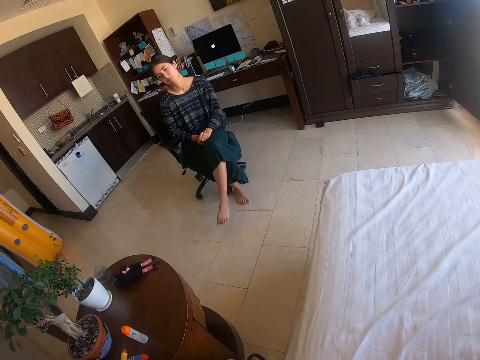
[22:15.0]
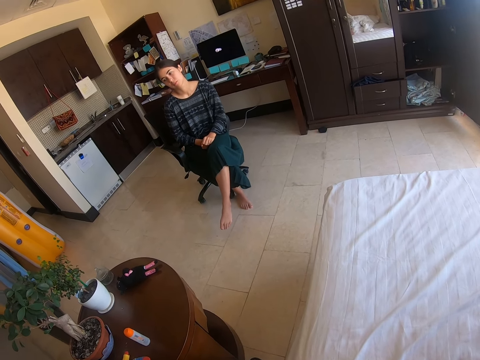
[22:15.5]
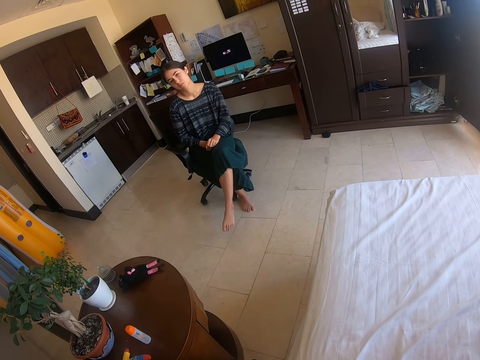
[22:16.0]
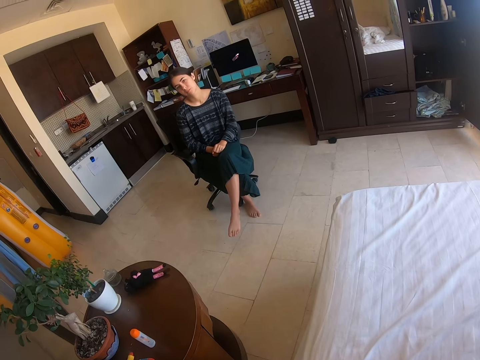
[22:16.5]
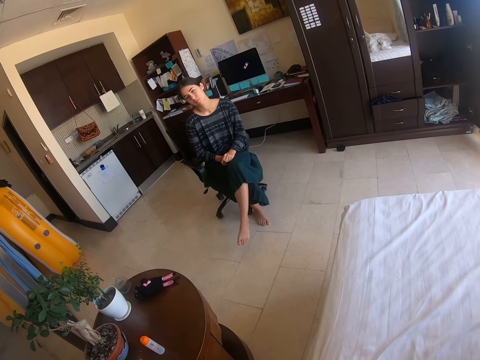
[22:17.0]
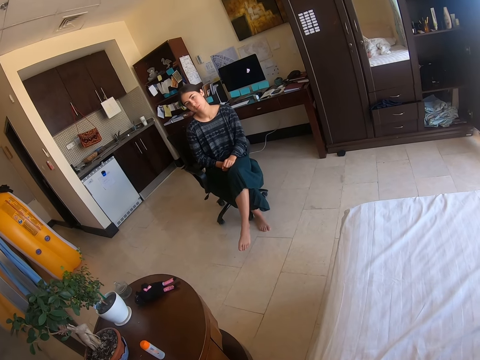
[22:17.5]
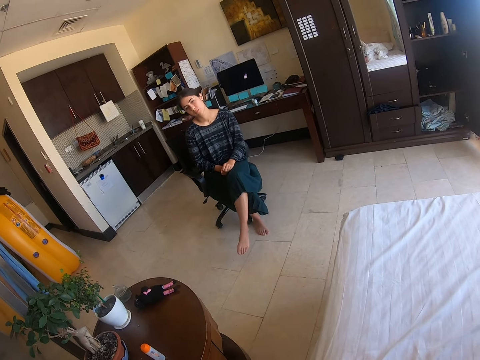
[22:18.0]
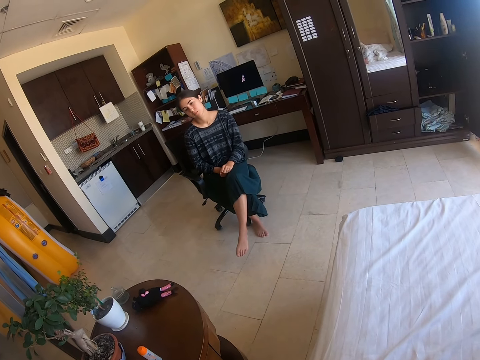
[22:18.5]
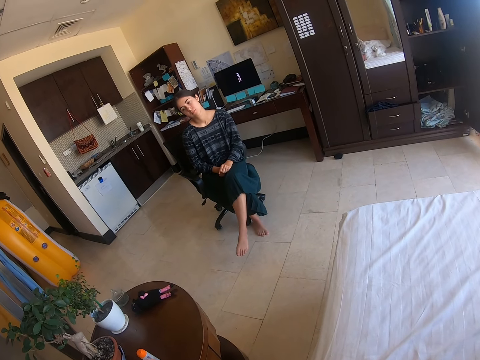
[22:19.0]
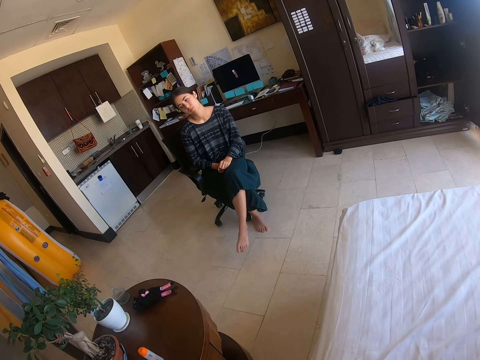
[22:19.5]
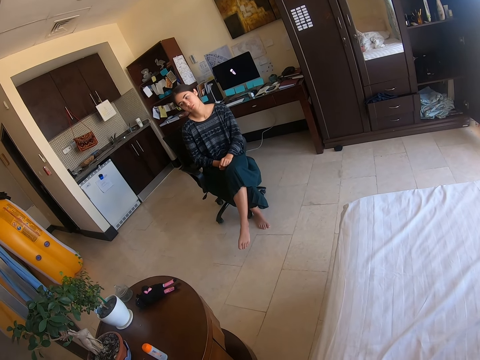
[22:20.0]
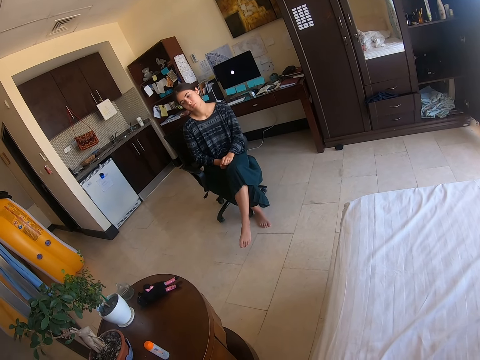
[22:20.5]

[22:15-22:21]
The camera wearer talks to a person.

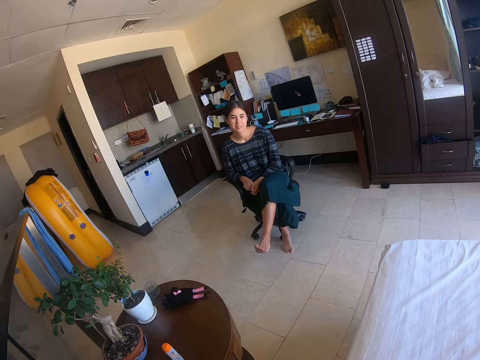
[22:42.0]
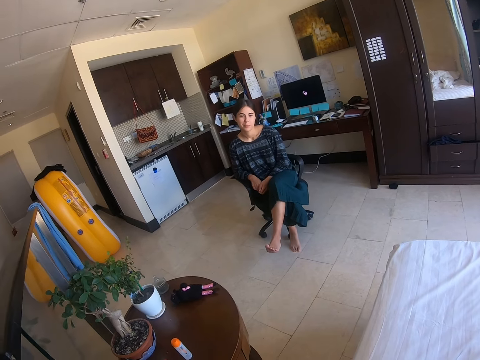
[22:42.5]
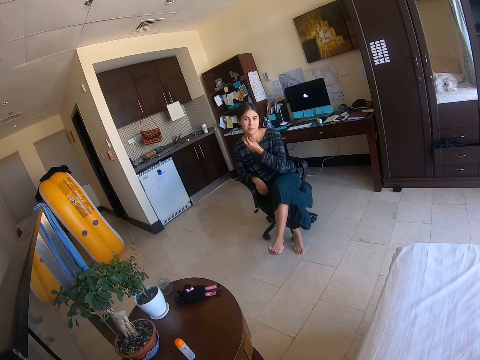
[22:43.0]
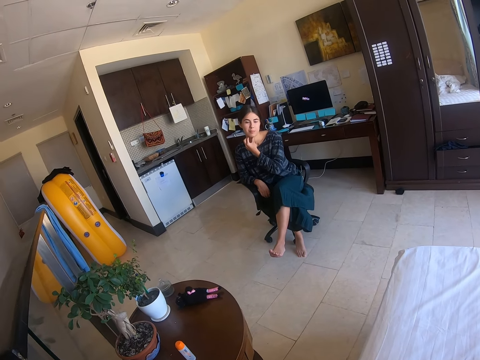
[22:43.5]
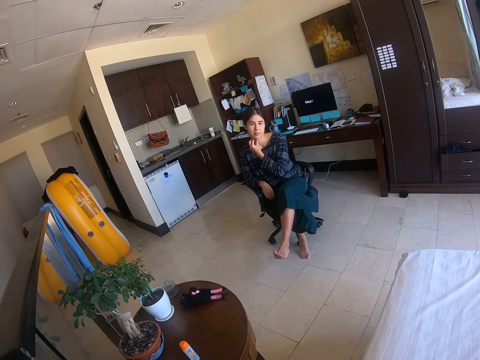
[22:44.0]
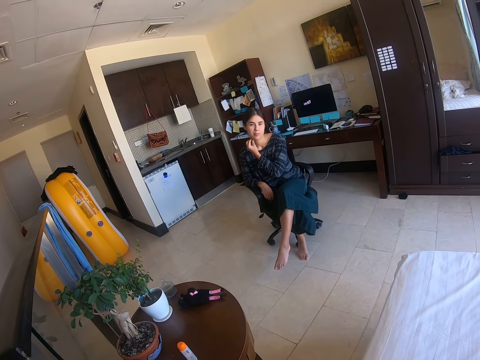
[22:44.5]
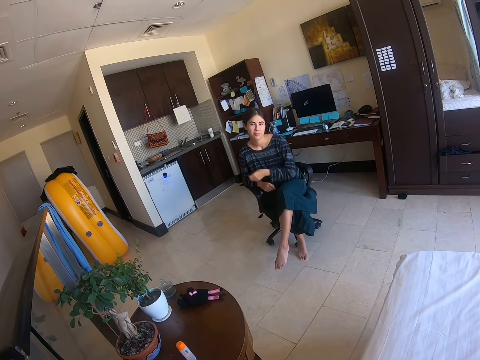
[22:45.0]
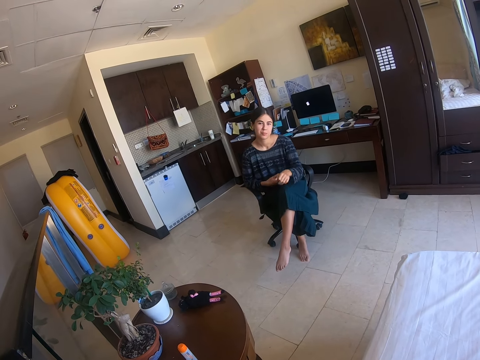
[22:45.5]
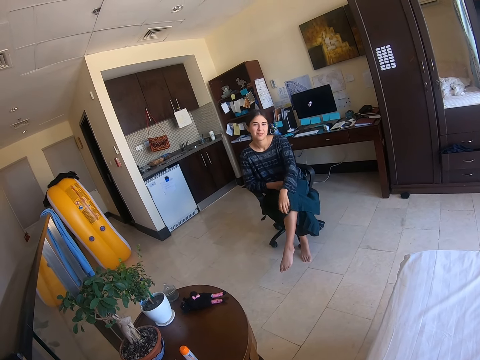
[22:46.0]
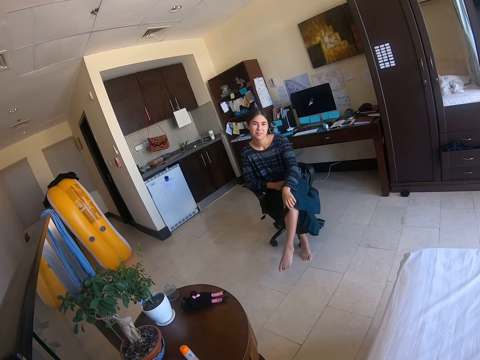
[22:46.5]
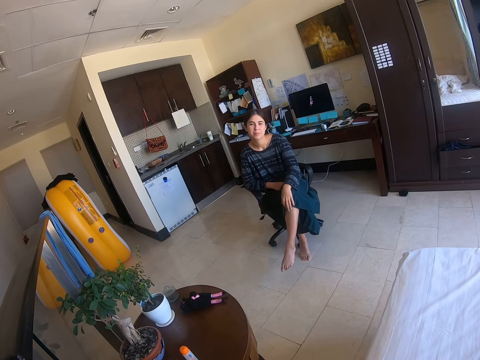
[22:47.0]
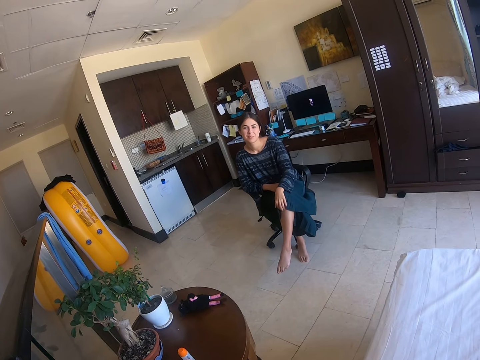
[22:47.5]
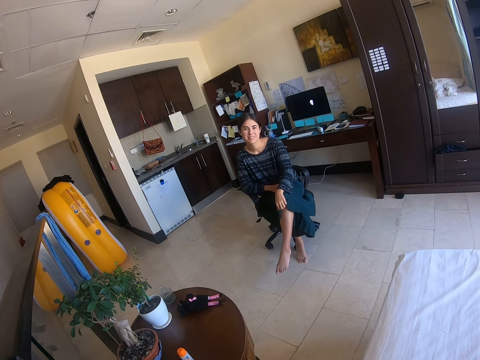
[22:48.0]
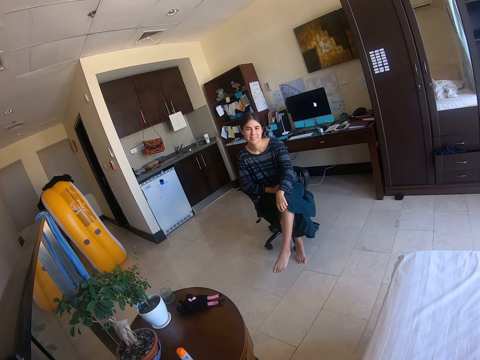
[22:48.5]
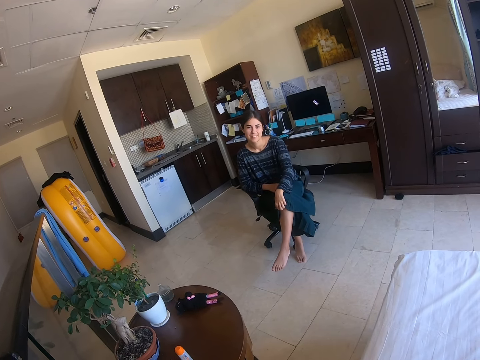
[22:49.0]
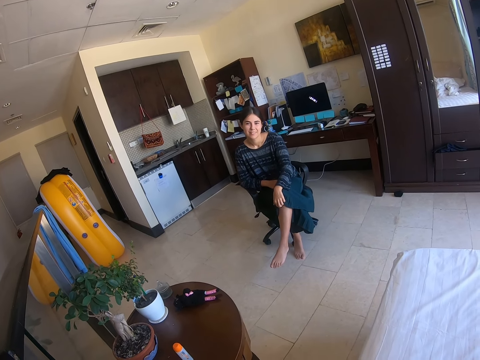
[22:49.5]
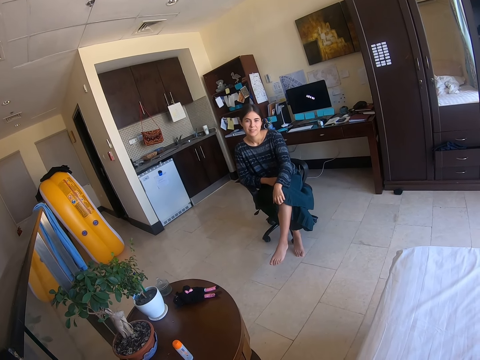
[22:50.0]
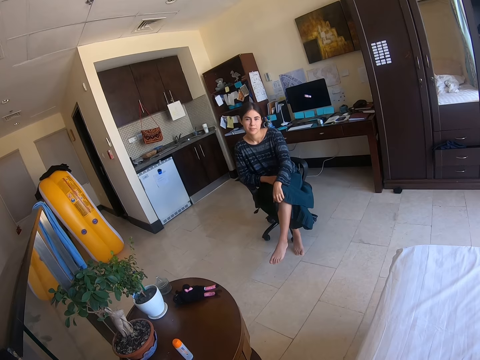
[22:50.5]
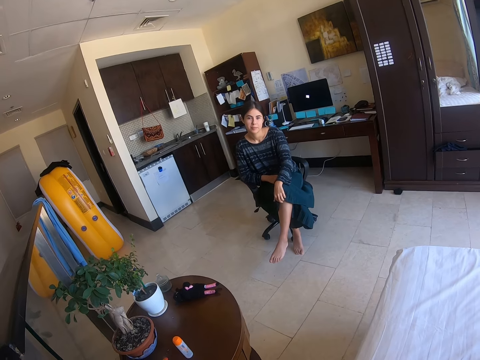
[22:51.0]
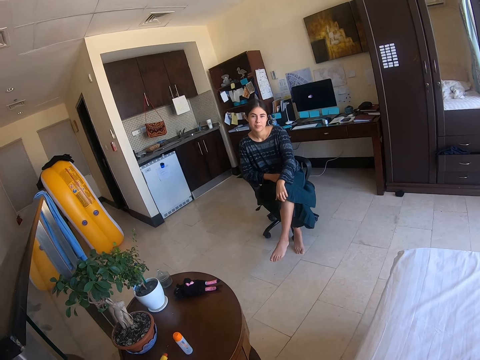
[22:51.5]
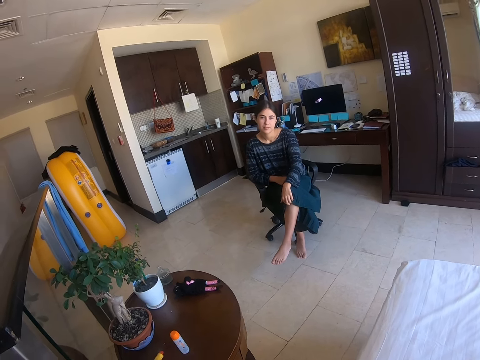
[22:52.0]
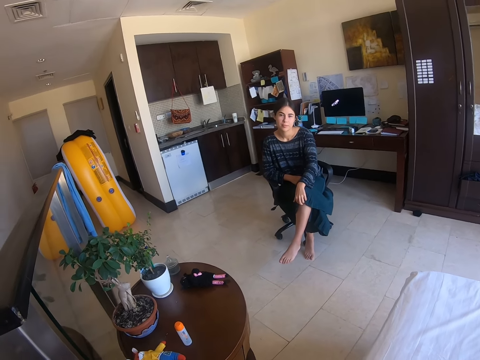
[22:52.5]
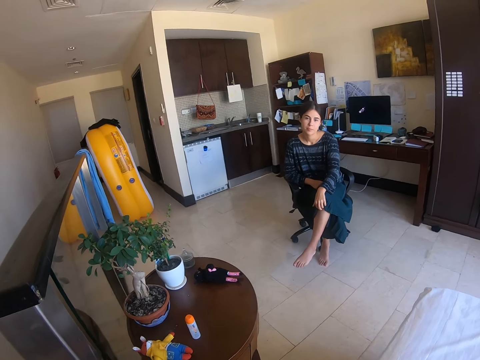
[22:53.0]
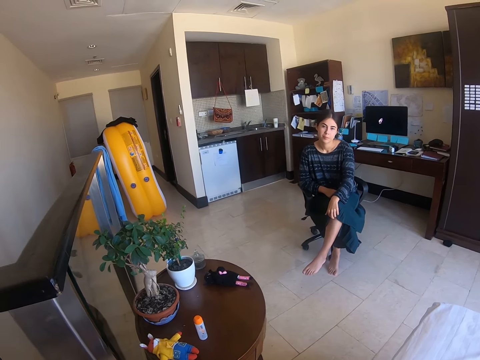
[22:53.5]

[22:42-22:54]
A woman scratches her neck. The woman touches her chin. The camera wearer talks to the woman. The woman scratches her leg. The camera wearer talks to the woman.

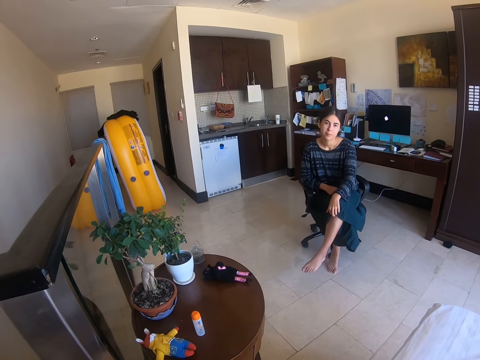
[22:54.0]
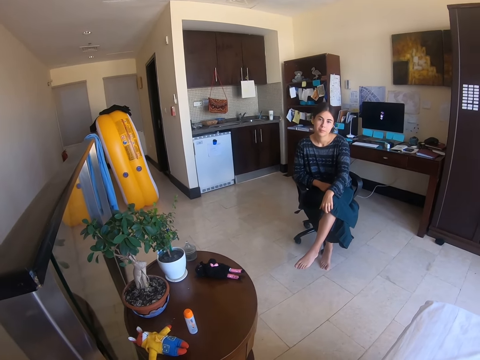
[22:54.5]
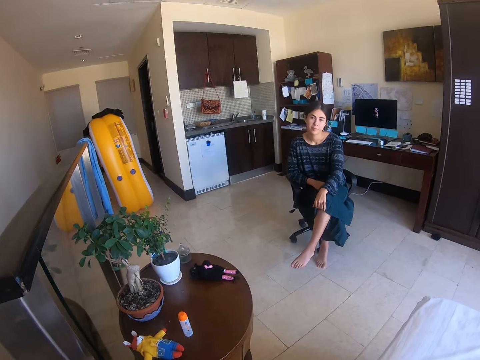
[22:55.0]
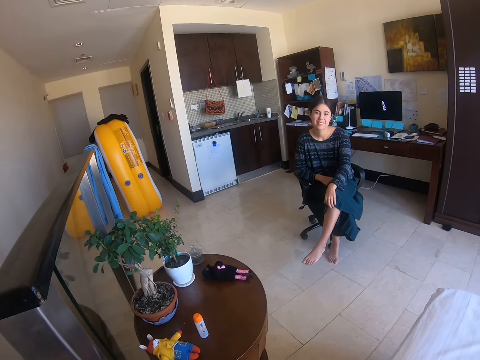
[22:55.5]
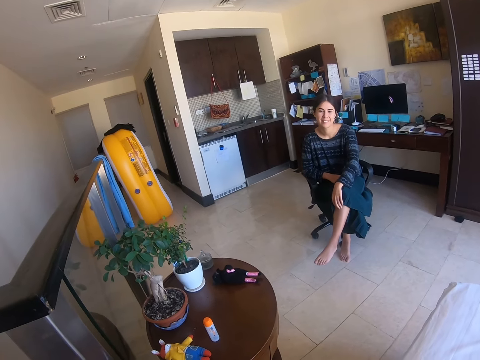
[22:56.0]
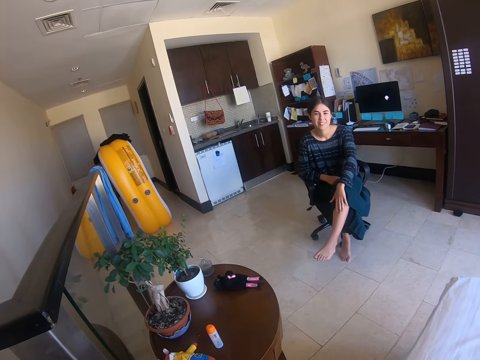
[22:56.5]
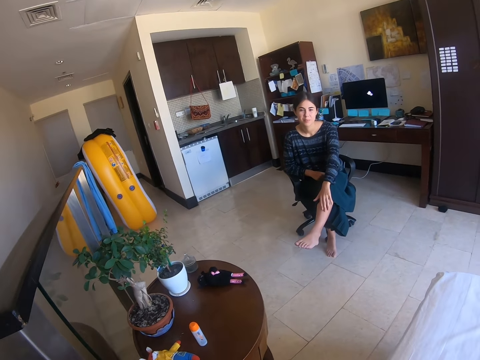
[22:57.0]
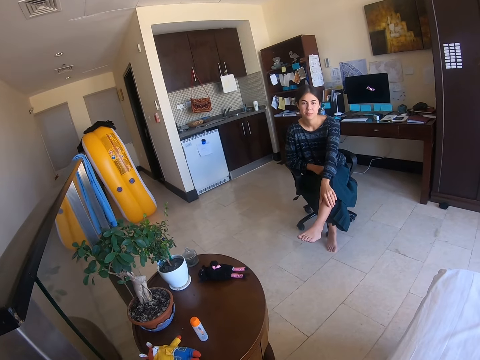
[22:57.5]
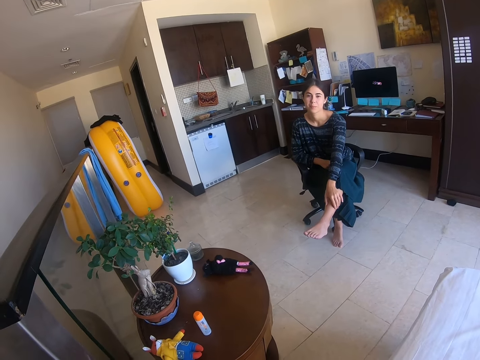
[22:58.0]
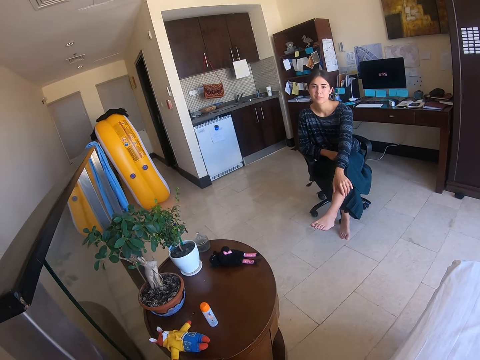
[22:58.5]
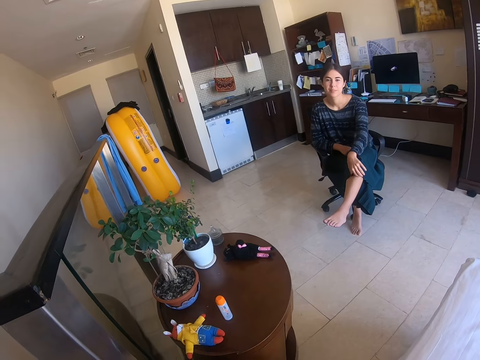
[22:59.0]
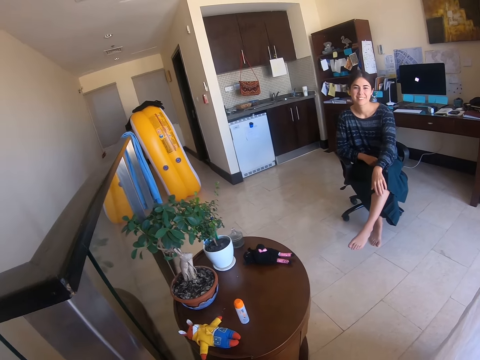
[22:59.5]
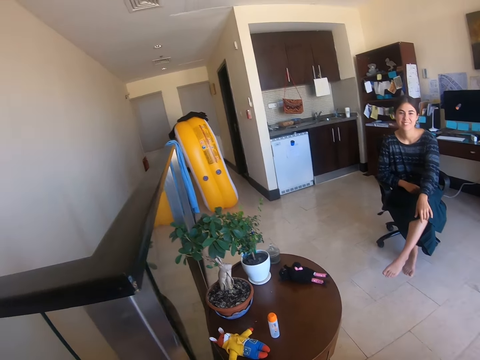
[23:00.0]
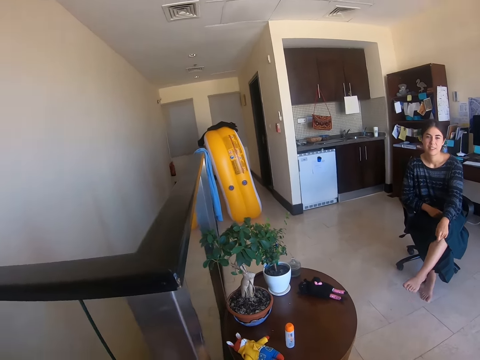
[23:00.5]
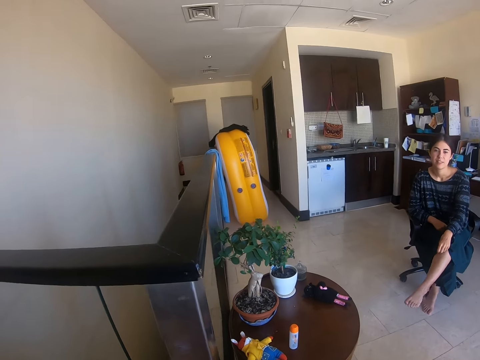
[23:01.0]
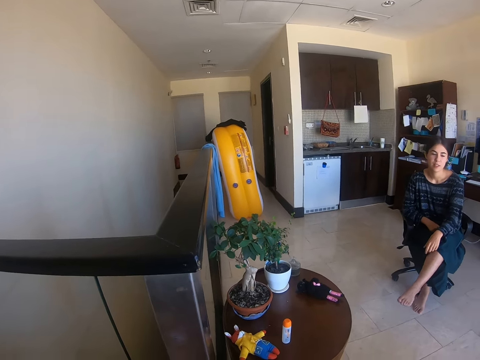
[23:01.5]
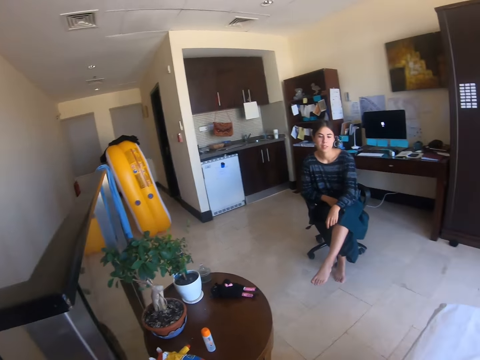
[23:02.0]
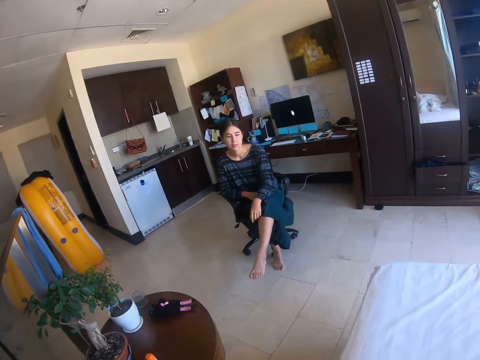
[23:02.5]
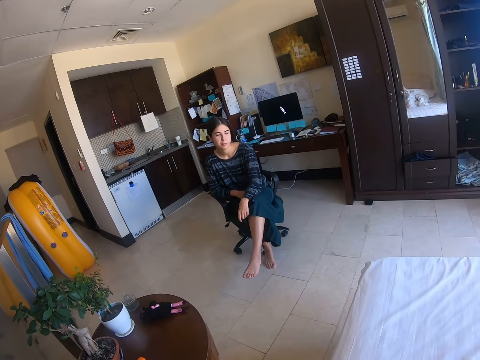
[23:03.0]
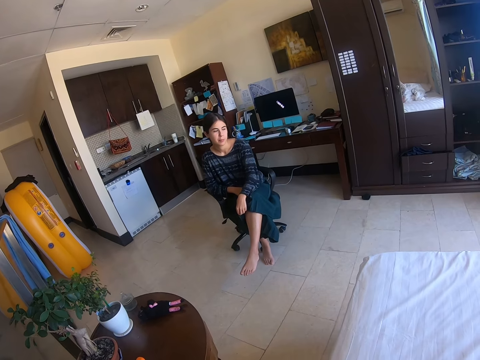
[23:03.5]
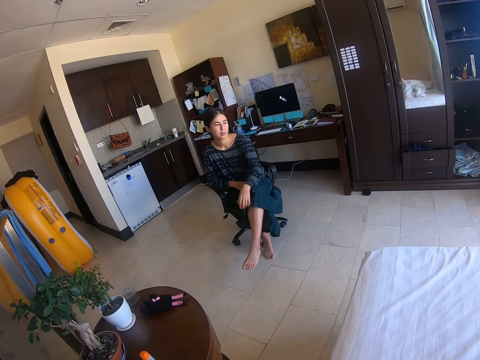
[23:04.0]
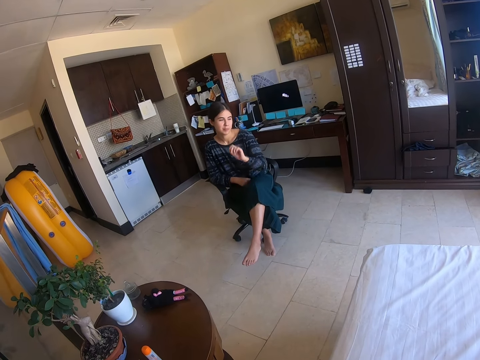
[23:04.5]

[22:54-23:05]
A woman rubs her leg with her hand. The woman touches her shin and pulls up her skirt. The camera wearer dialogues with the woman. The woman talks to the camera wearer.
